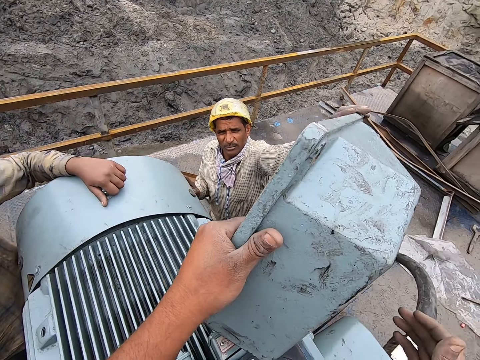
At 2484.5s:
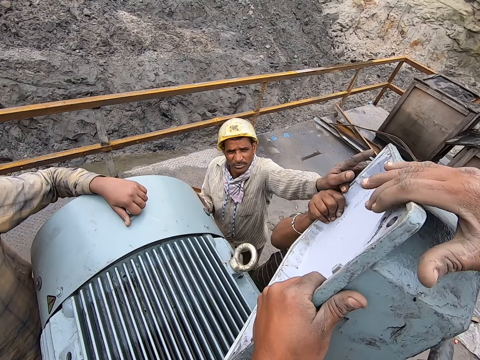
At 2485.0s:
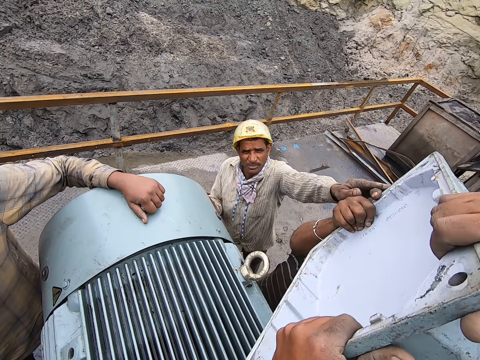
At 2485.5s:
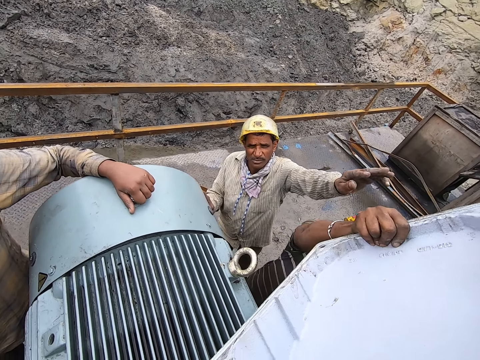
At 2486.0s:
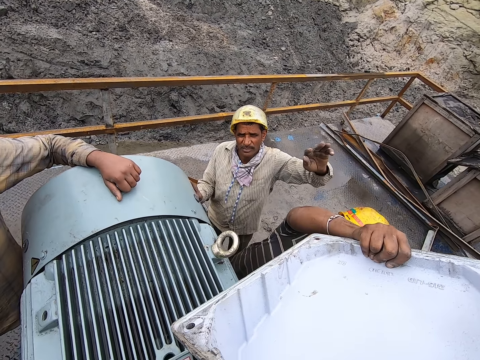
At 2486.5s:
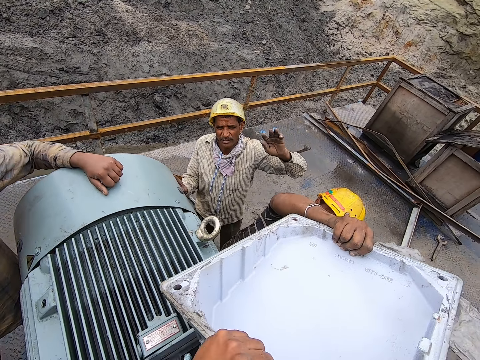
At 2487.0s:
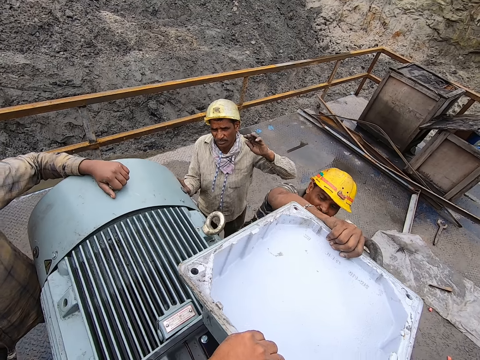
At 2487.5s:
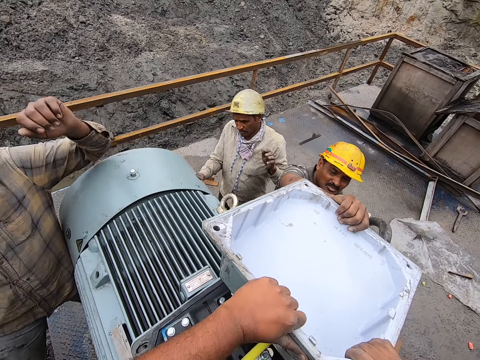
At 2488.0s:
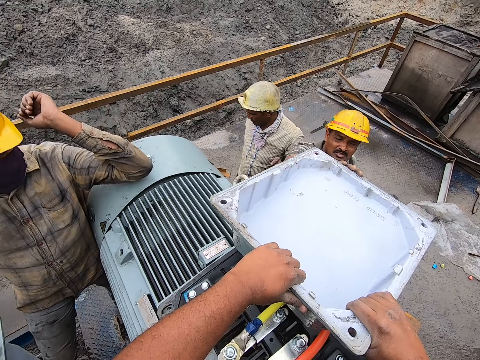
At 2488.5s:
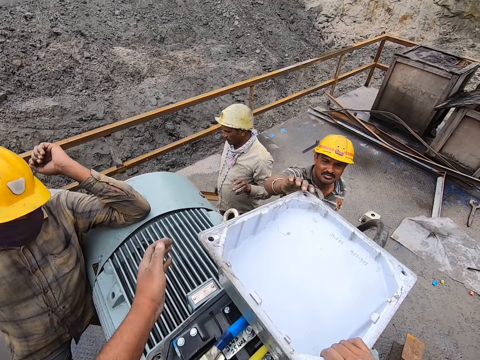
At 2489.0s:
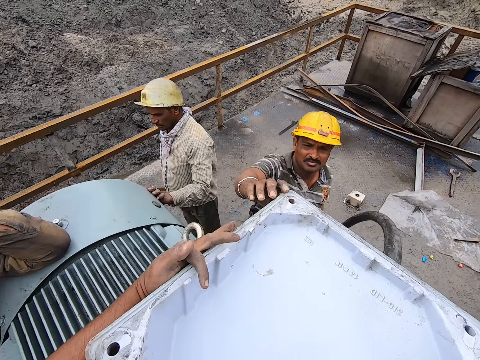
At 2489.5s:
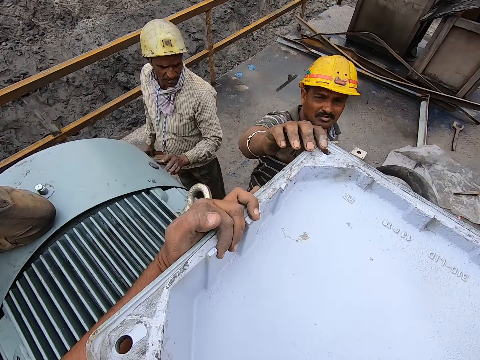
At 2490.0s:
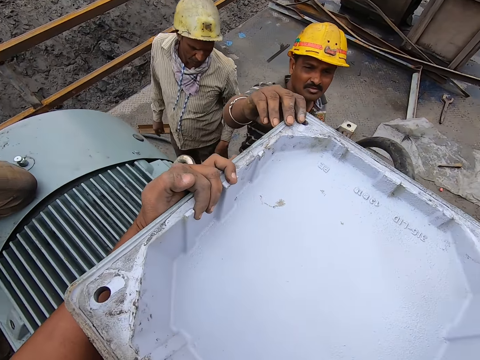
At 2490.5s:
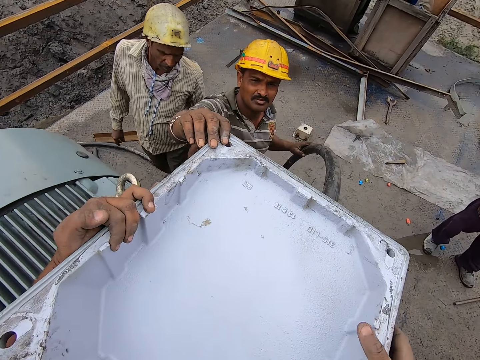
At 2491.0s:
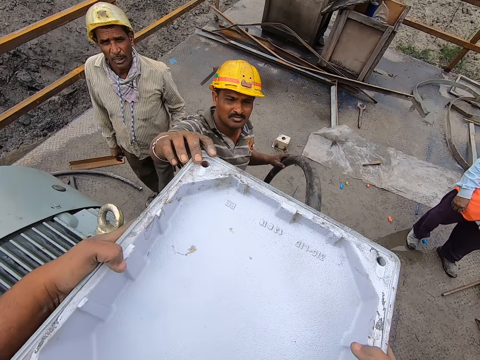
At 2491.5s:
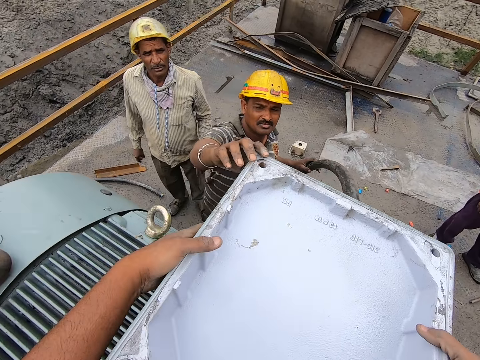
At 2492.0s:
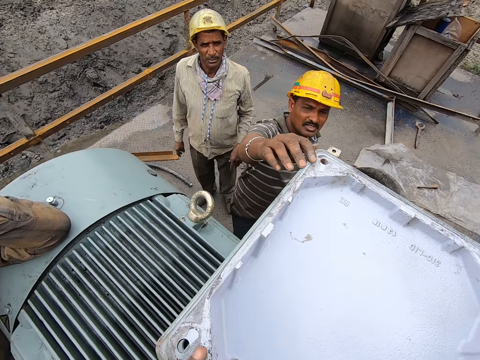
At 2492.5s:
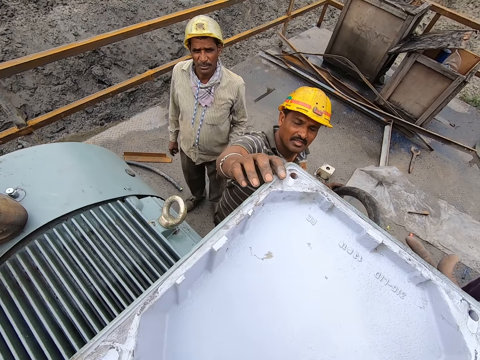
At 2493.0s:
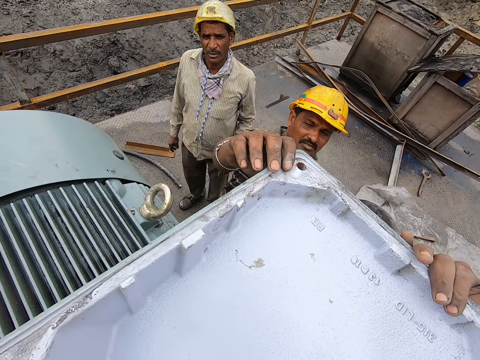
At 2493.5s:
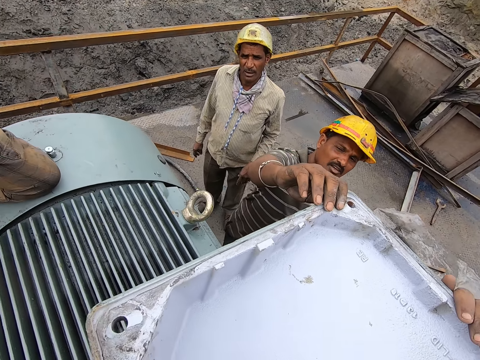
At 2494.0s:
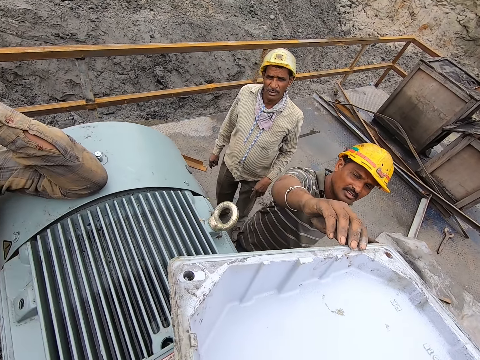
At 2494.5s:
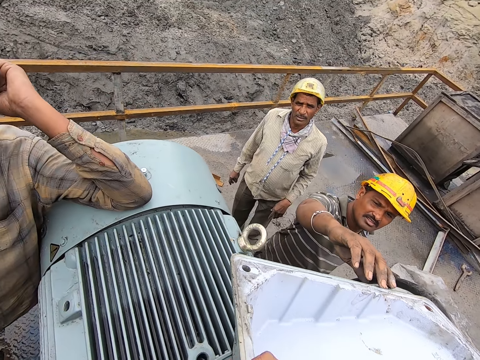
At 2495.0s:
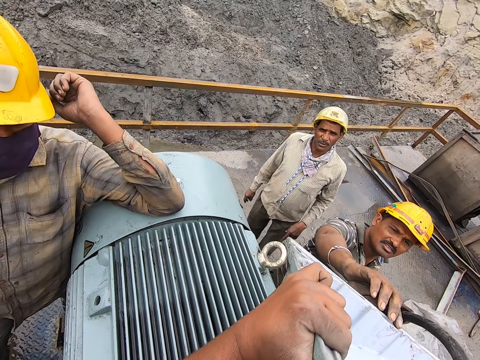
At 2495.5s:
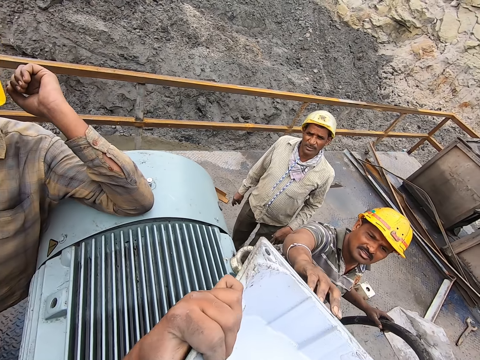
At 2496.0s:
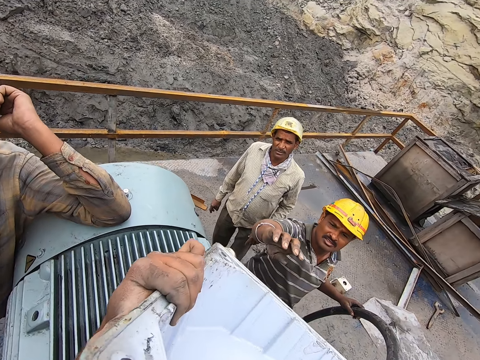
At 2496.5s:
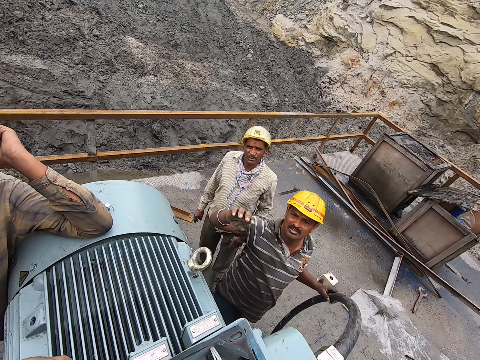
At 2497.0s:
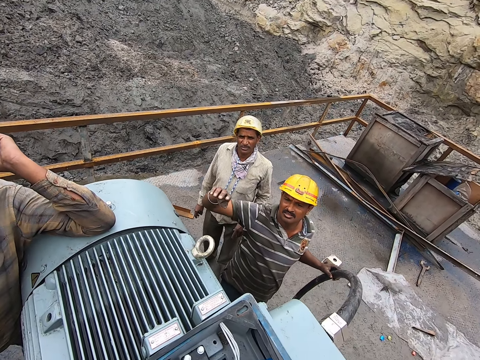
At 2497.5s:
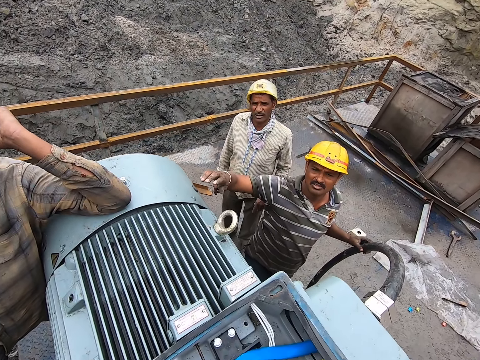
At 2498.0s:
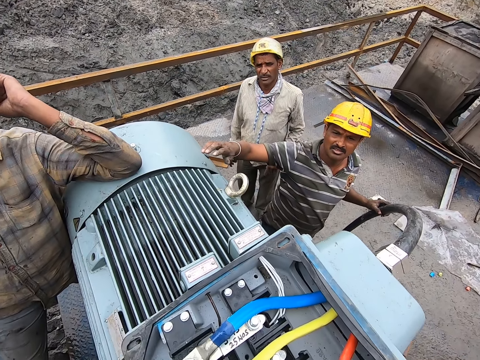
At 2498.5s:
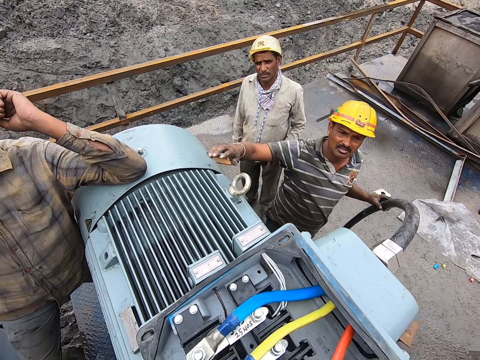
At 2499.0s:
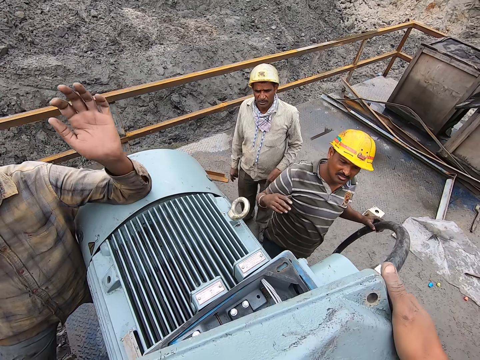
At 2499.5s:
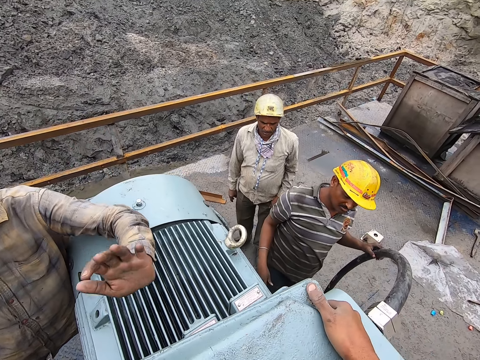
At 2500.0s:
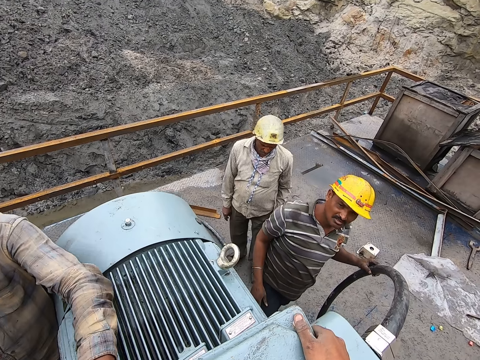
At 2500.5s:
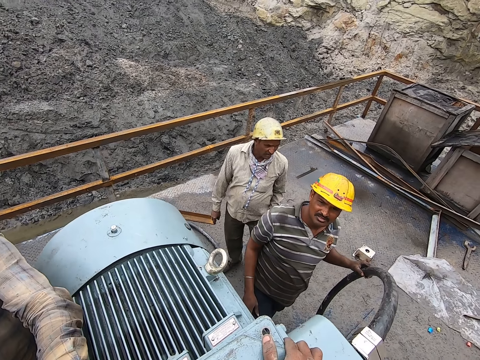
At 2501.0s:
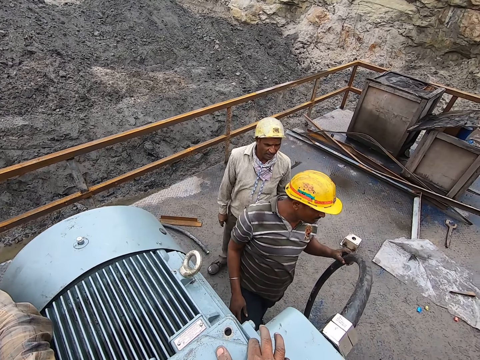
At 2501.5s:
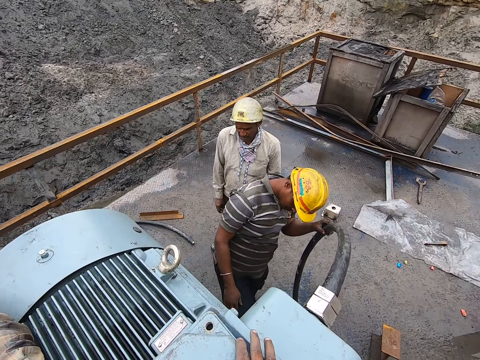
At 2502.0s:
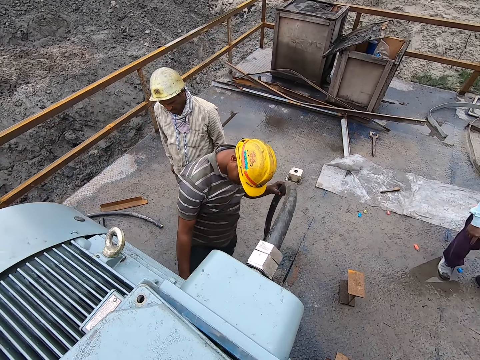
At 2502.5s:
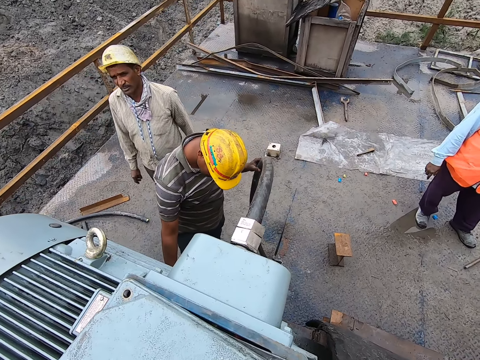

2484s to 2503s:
The camera wearer holds the machine cover. They cover the machine.

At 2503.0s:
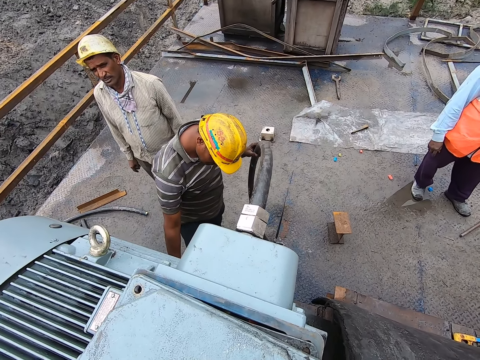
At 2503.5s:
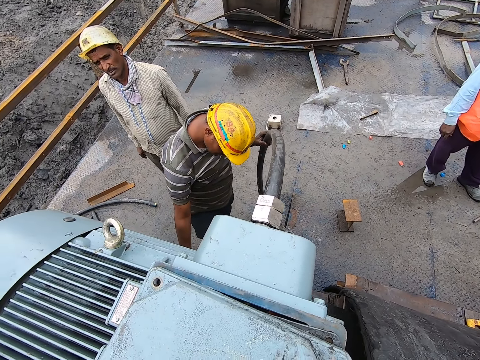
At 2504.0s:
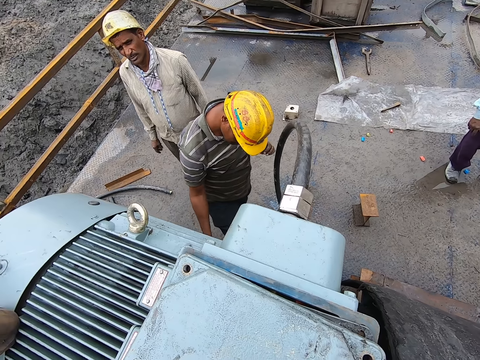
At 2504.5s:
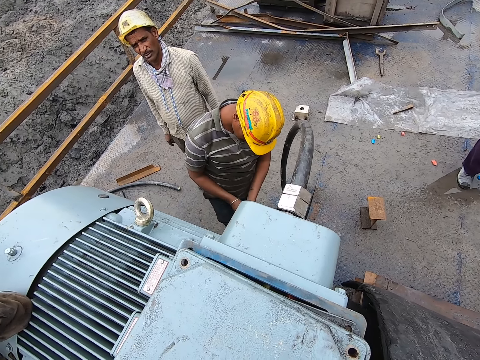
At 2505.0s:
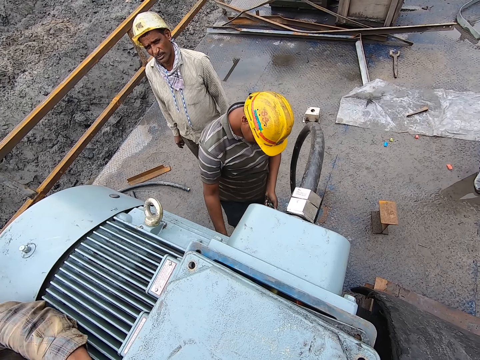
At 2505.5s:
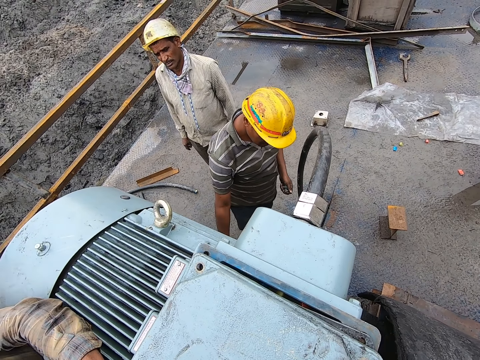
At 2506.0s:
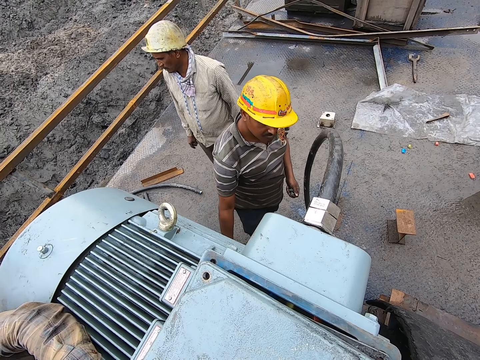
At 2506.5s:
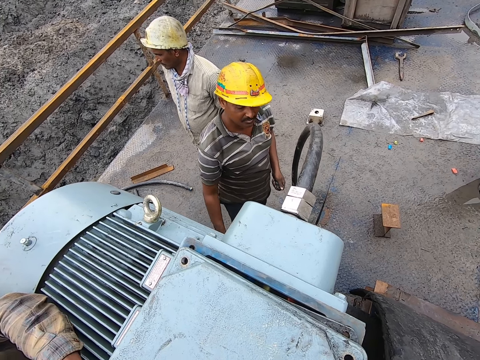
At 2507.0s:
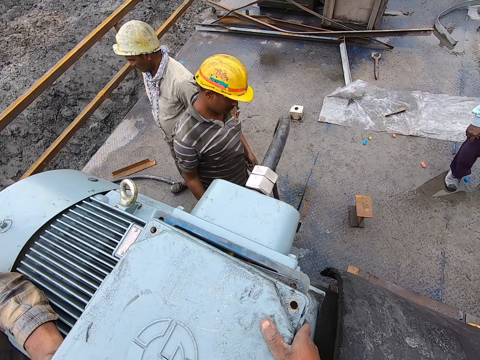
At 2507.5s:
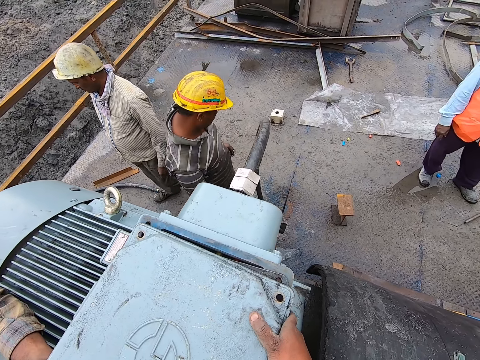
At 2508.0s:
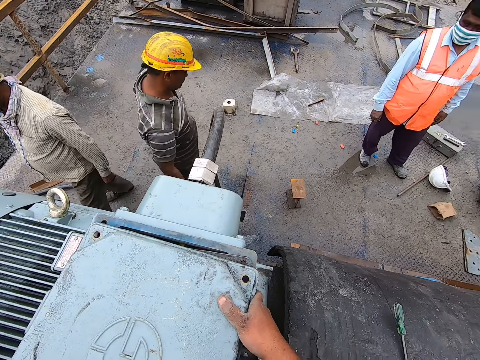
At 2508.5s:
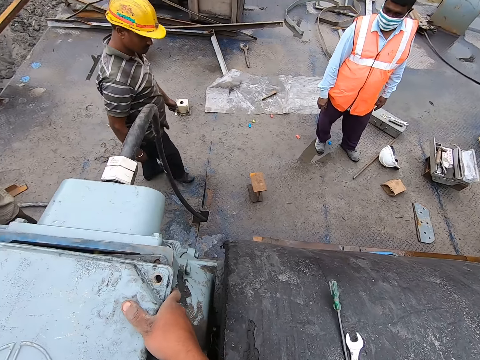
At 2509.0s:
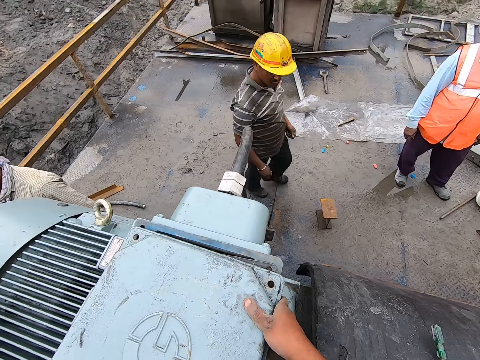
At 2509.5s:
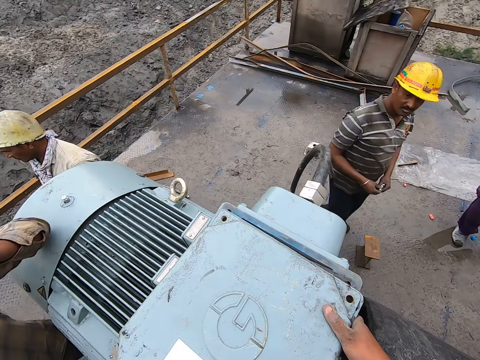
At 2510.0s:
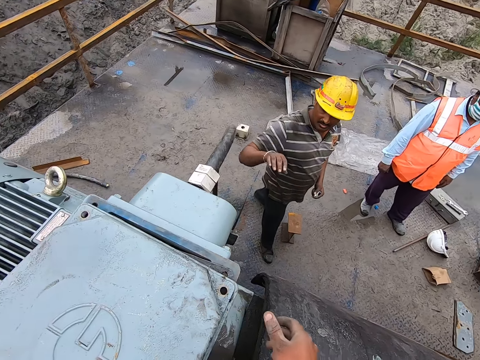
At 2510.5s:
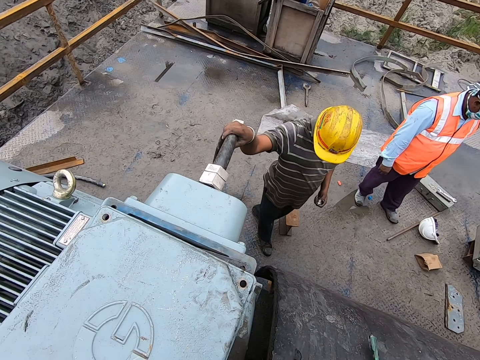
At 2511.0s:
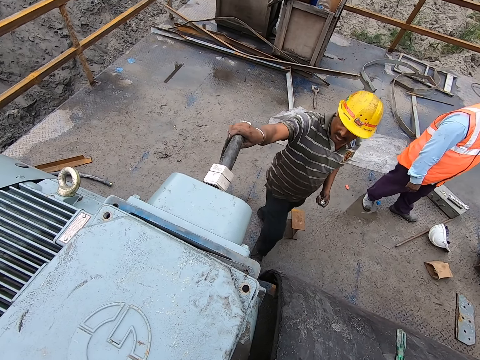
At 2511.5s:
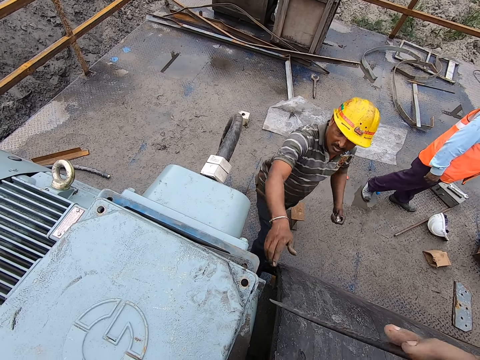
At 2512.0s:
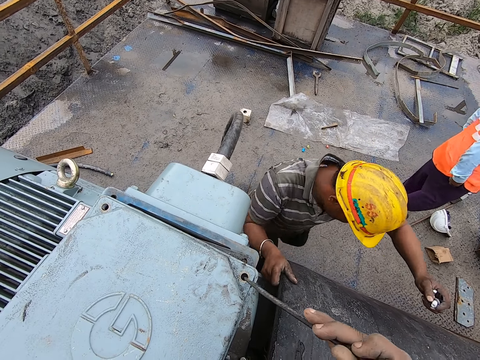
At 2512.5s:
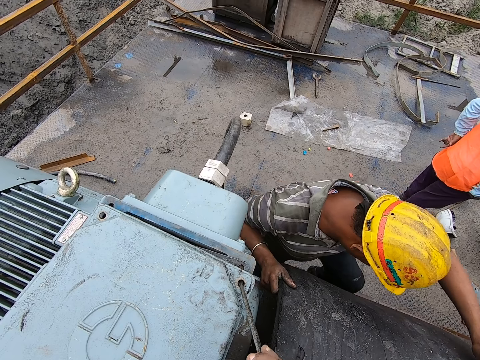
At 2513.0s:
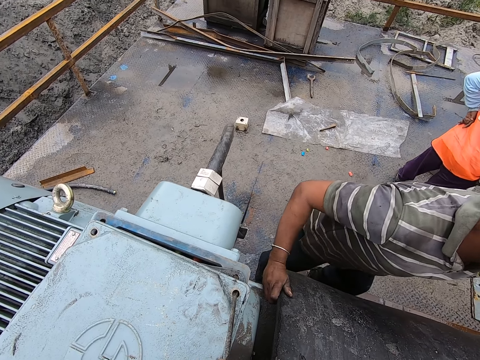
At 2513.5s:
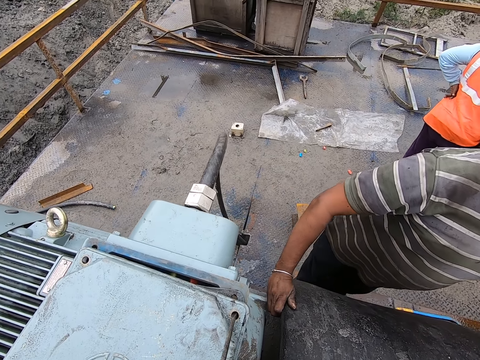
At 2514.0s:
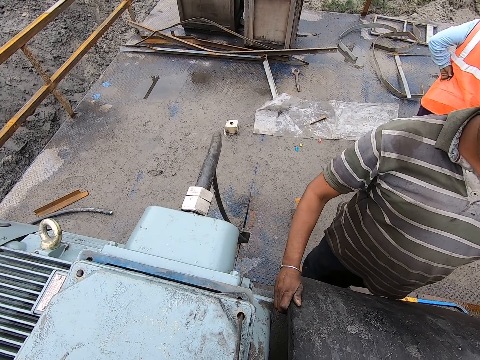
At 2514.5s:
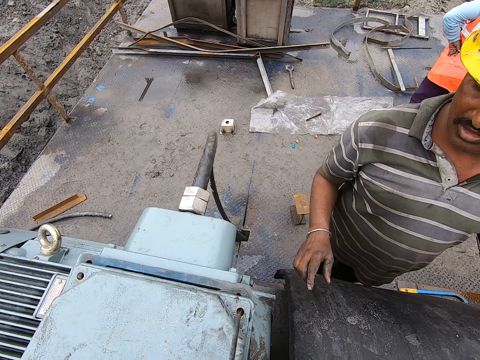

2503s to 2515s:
The camera wearer takes a screwdriver. A man climbs the machine. The camera wearer sets the machine cover.
